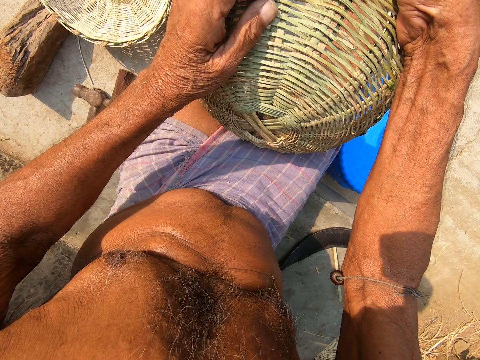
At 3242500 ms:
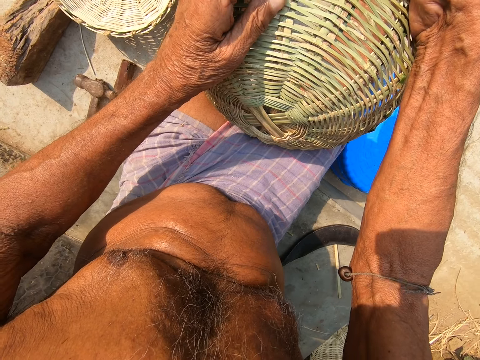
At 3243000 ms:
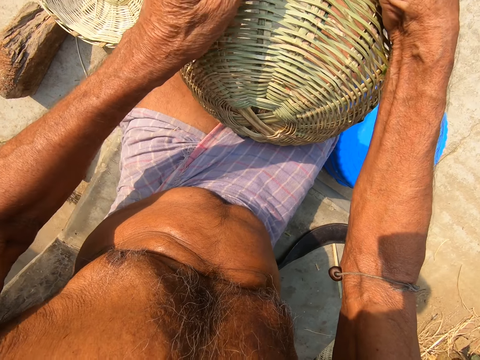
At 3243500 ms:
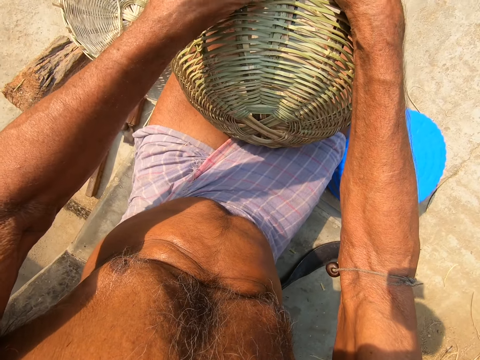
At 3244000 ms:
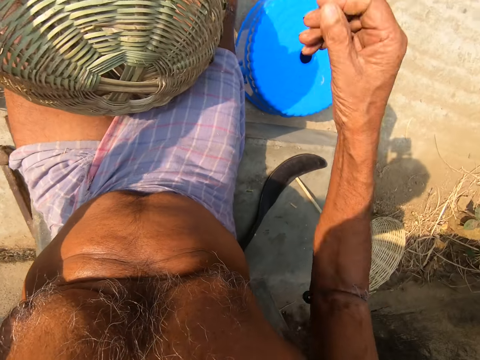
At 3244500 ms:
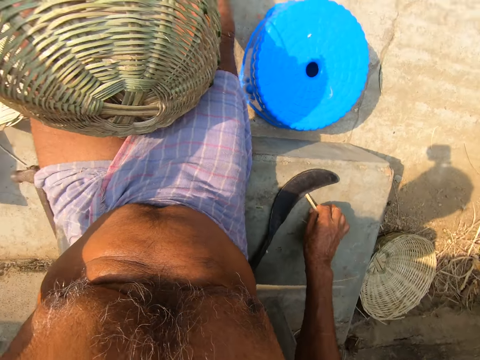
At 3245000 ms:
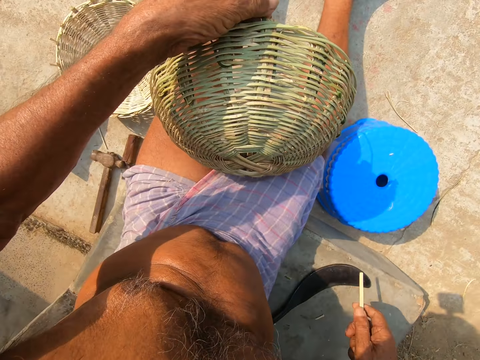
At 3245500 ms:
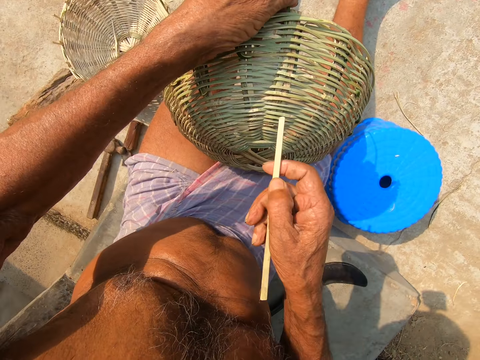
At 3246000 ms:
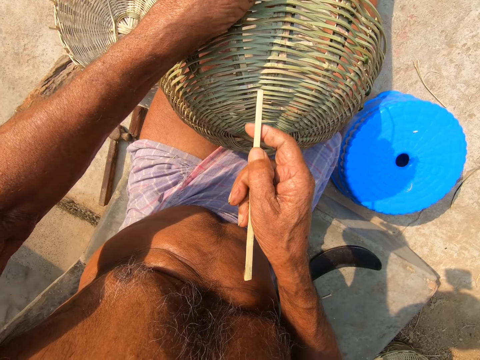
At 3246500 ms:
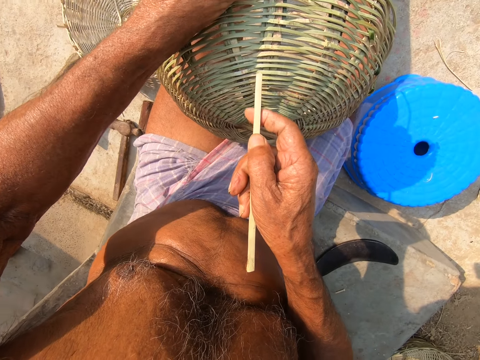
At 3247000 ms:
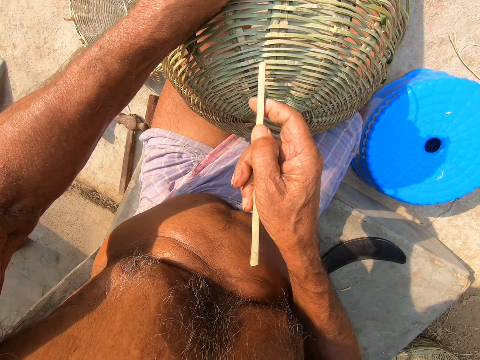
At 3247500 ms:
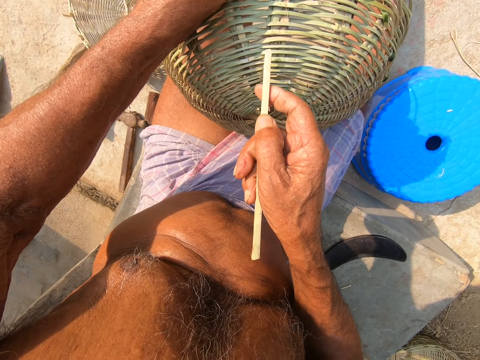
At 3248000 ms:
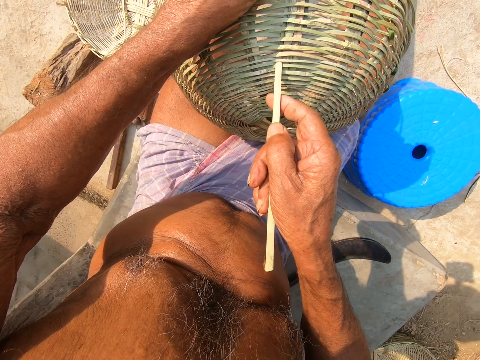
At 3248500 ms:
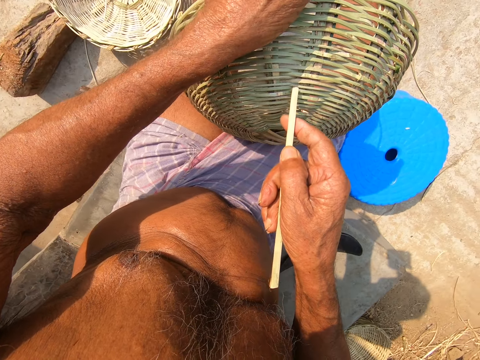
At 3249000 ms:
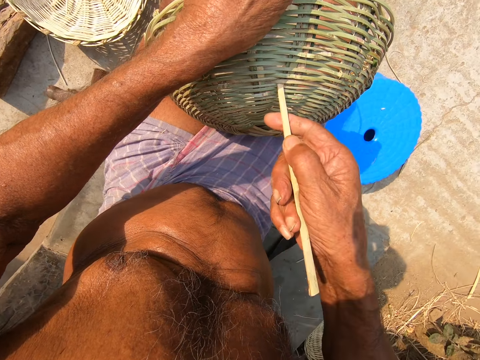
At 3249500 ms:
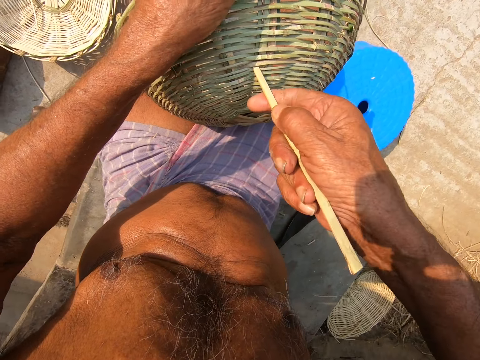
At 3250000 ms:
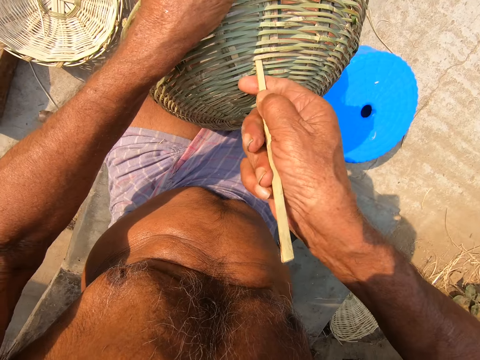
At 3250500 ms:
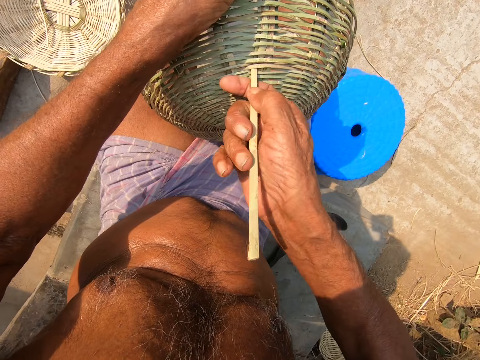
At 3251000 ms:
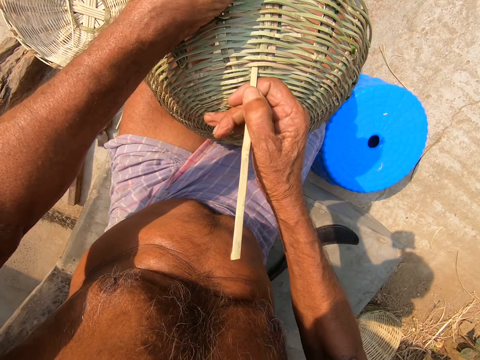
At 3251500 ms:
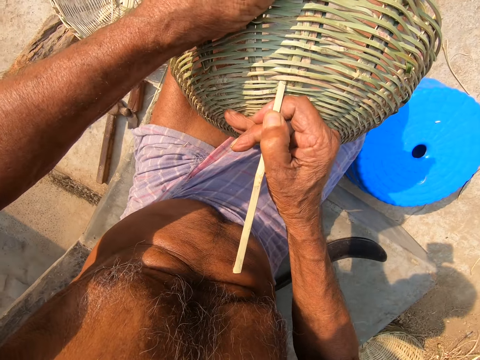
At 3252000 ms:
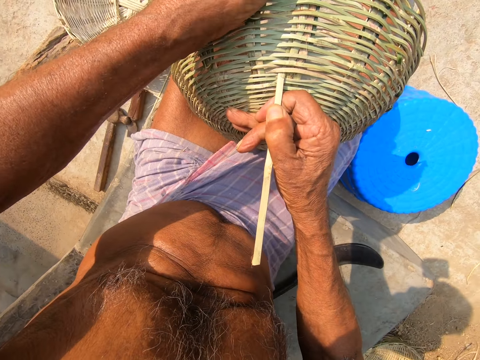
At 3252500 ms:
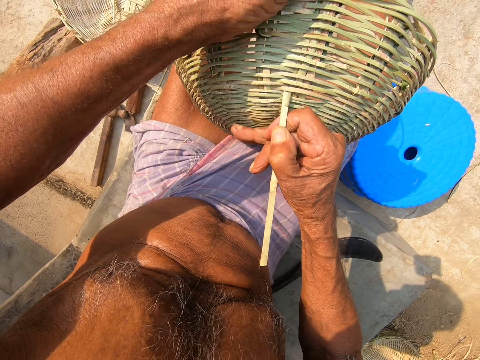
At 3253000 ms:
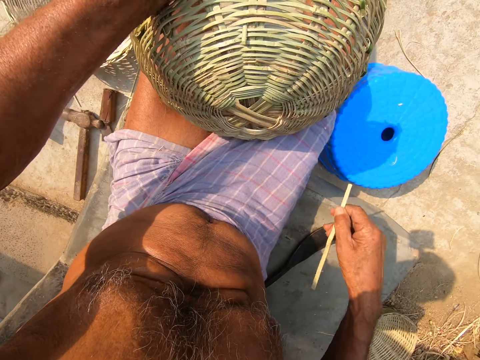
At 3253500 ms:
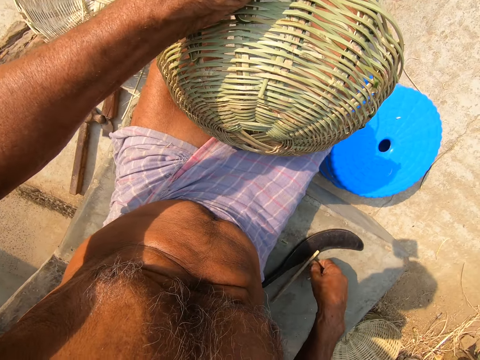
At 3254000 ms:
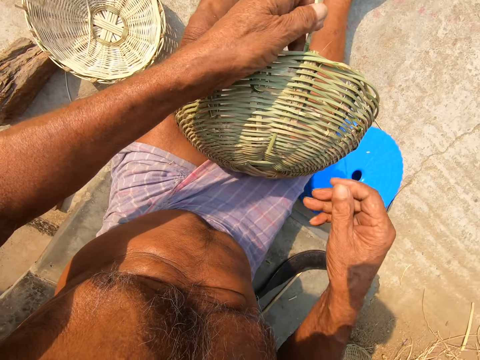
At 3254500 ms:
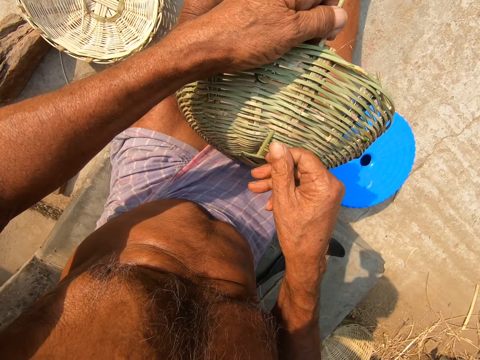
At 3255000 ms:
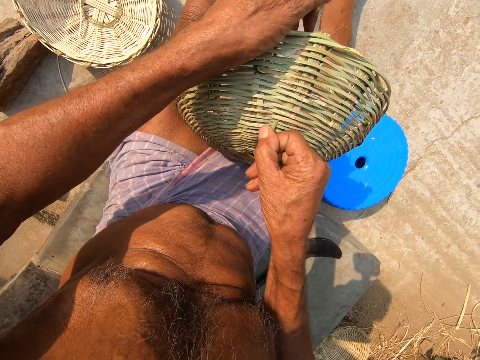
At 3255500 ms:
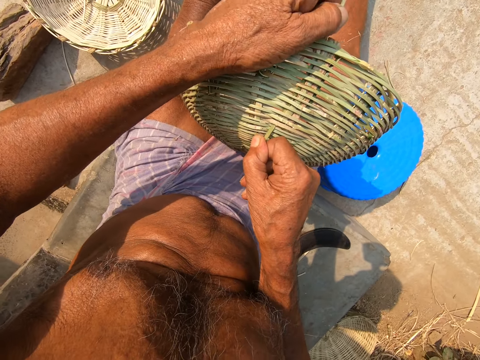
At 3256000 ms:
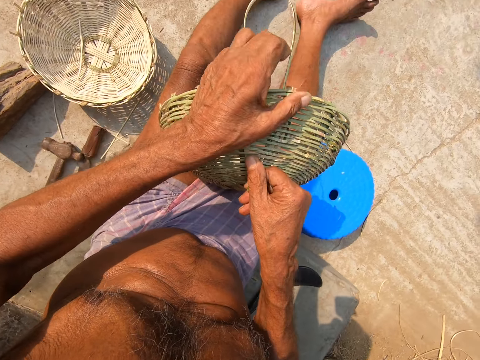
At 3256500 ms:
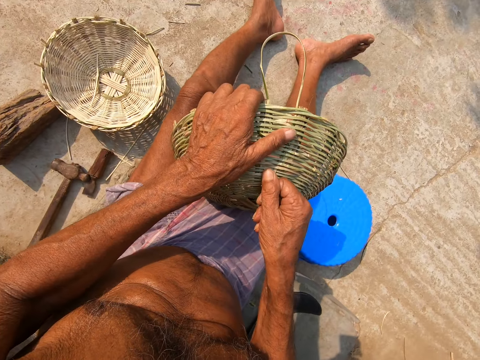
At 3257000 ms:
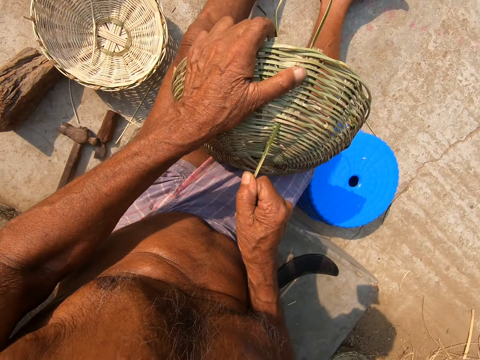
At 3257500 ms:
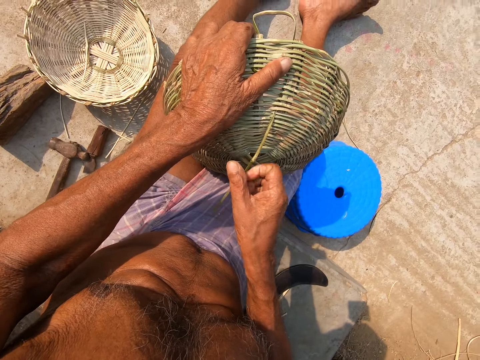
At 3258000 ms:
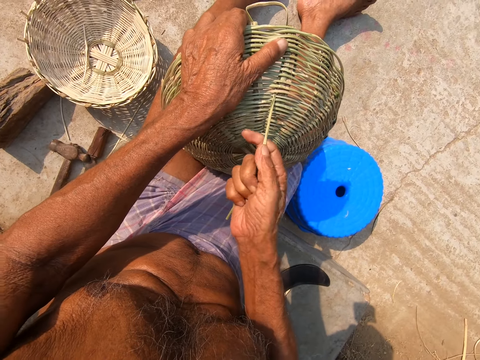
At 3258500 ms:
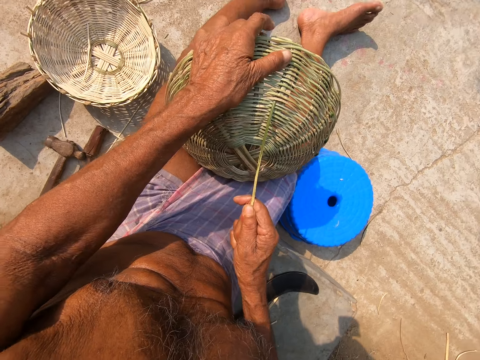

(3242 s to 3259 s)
The camera wearer picks a bamboo stick or grass from the floor with his right hand. He pierces the basket with the bamboo stick in his right hand. He inserts the grass in the basket. He pulls the bamboo stick in his right hand out of the basket. He places the bamboo stick in his right hand on the floor. He weaves the basket with the bamboo stick in both hands and pulls the grass.

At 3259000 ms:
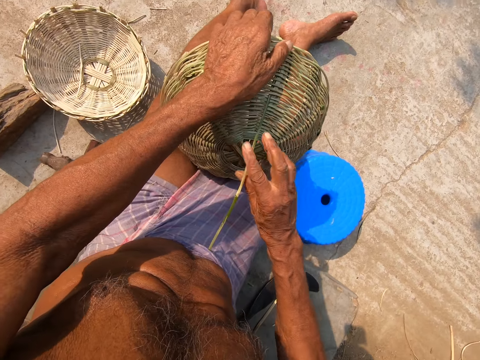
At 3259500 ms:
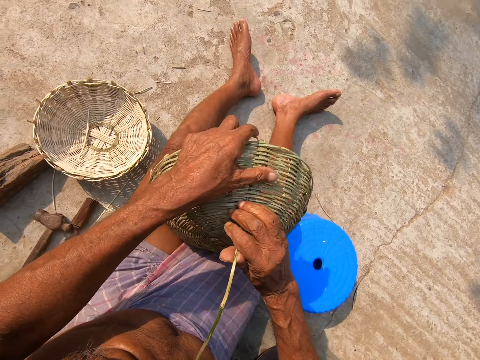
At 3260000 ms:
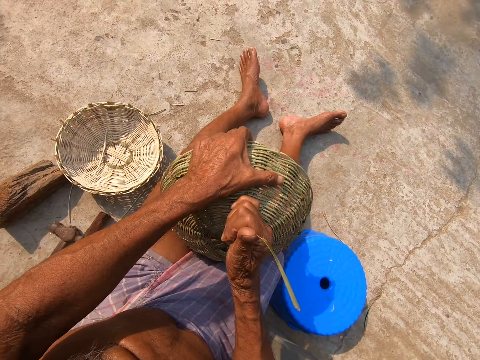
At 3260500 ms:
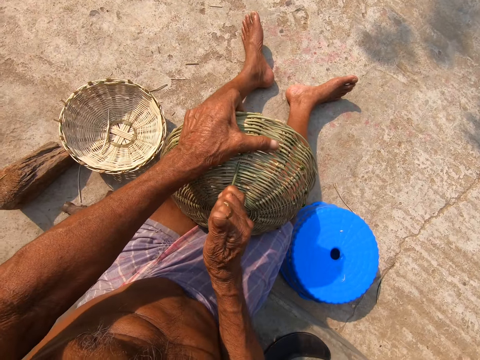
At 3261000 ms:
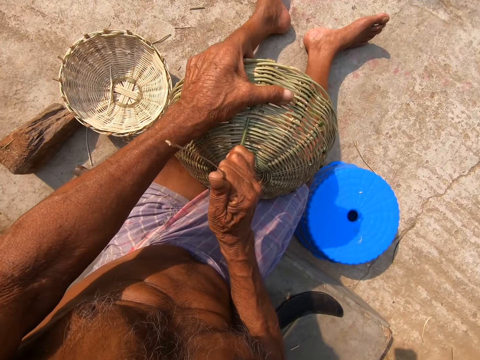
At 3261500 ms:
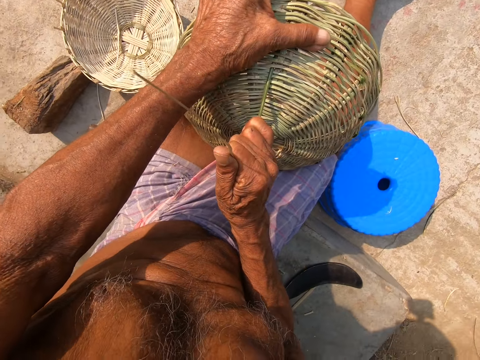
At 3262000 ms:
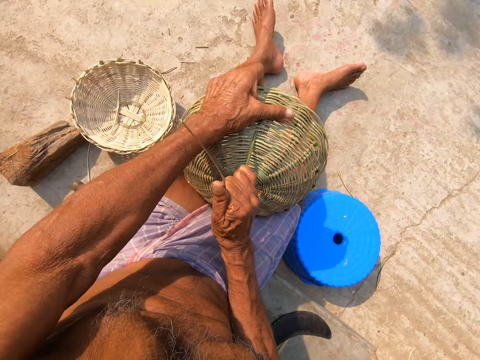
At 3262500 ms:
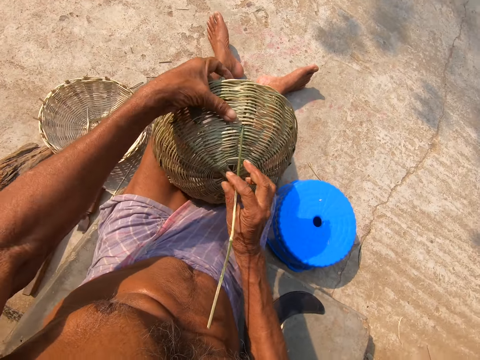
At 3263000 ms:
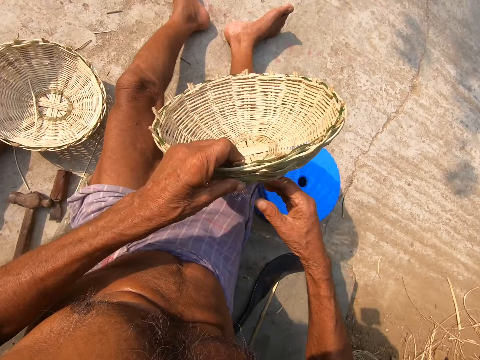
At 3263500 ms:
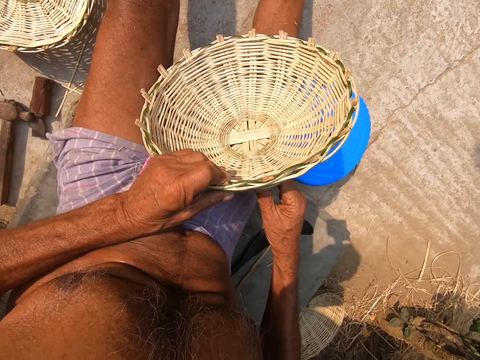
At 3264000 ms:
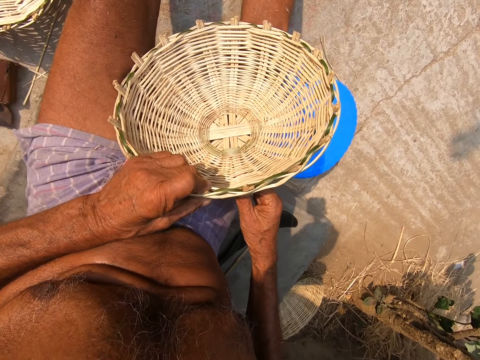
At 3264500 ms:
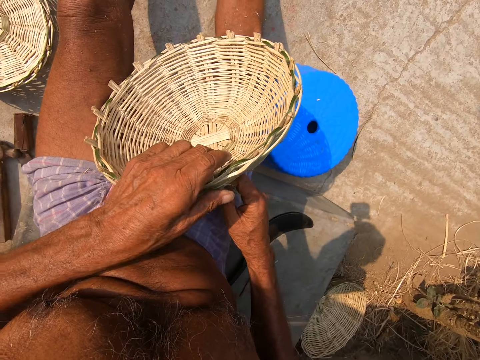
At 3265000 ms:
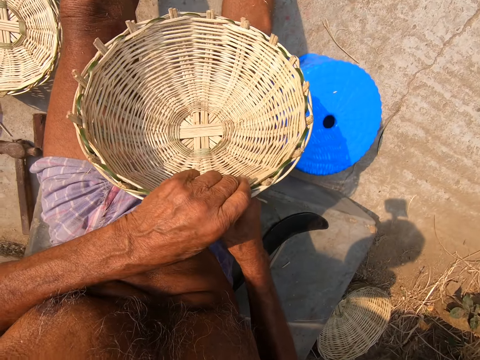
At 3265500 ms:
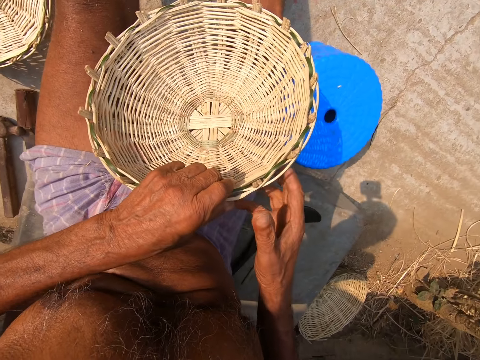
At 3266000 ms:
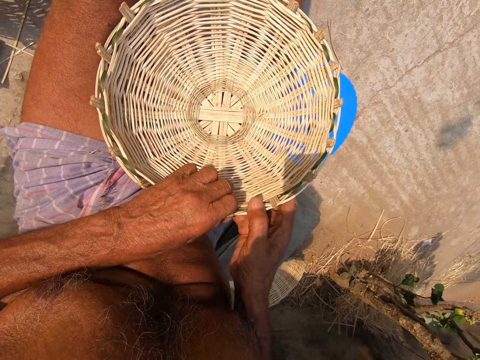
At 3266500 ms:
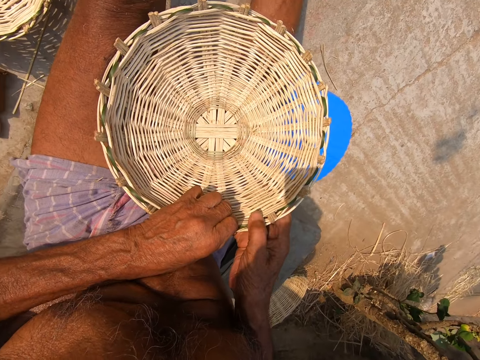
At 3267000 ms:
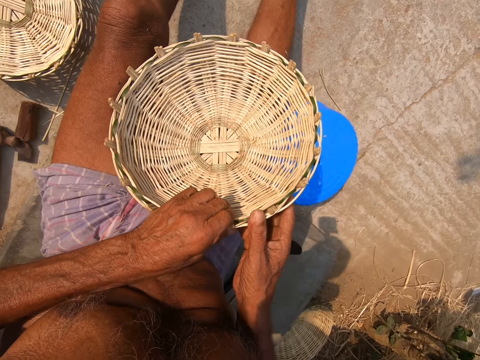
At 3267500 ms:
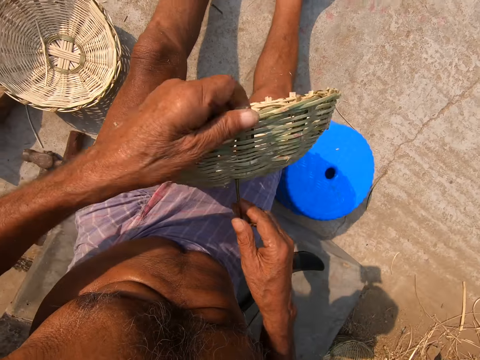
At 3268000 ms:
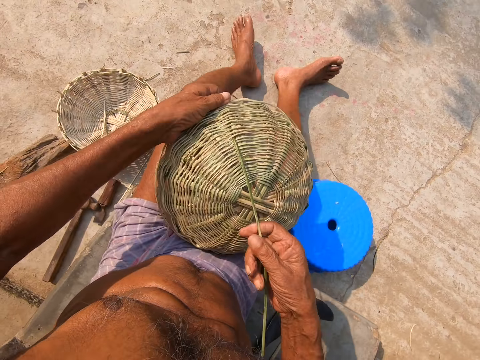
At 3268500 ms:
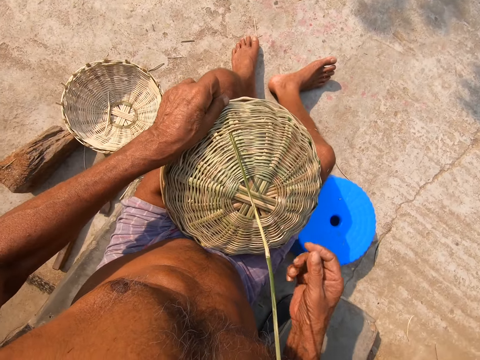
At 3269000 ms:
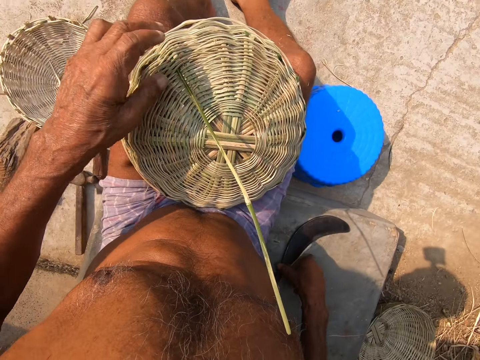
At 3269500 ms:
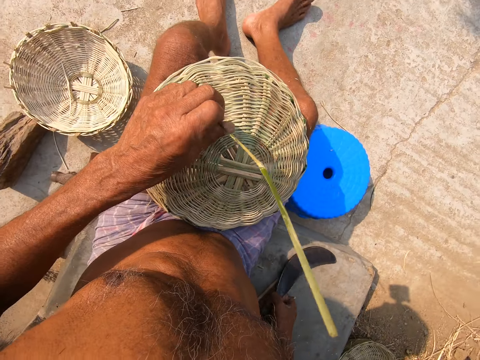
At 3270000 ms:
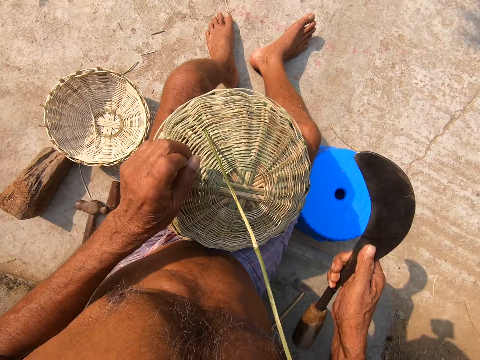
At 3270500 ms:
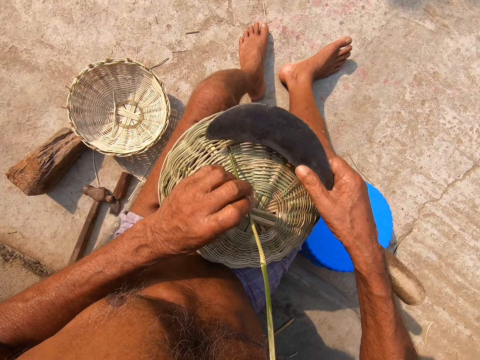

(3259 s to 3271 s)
The camera wearer tightens the basket. He examines the basket in both hands. He turns the basket. He picks the sickle from the floor with his right hand and holds the bamboo stick on the basket with his left hand. He turns the basket upside down. He cuts the bamboo stick in his left hand on the basket with the sickle in his right hand.
